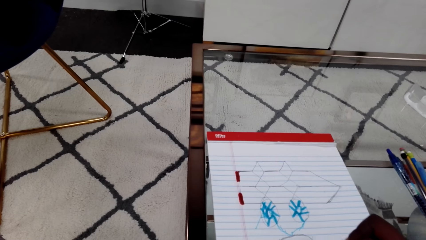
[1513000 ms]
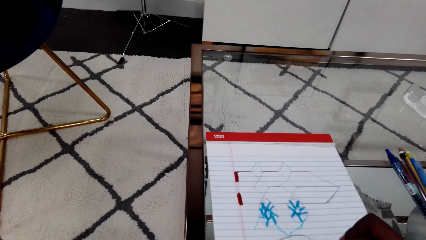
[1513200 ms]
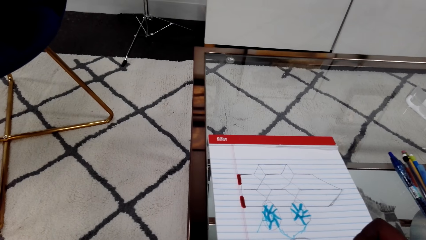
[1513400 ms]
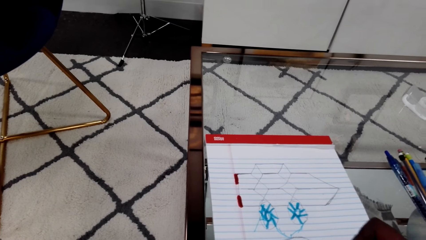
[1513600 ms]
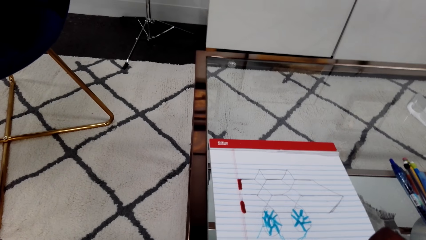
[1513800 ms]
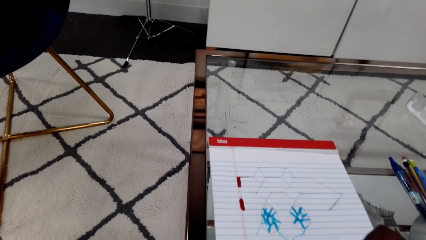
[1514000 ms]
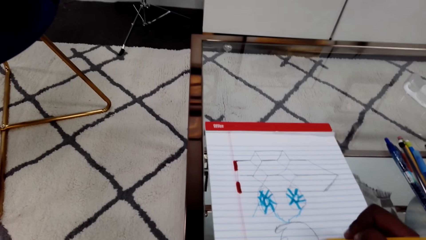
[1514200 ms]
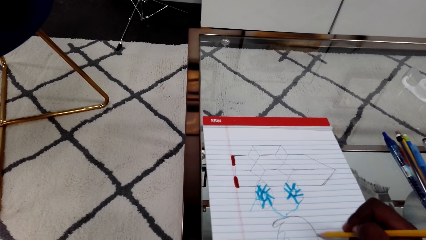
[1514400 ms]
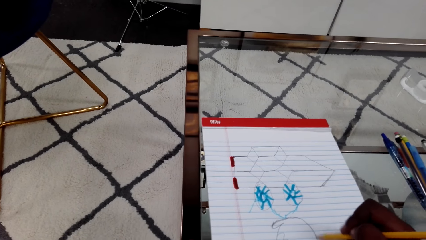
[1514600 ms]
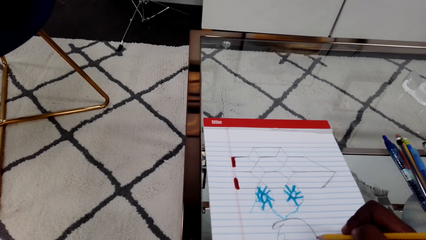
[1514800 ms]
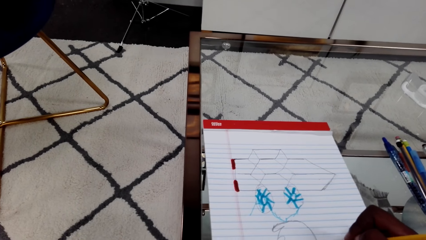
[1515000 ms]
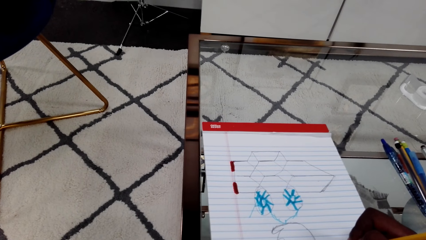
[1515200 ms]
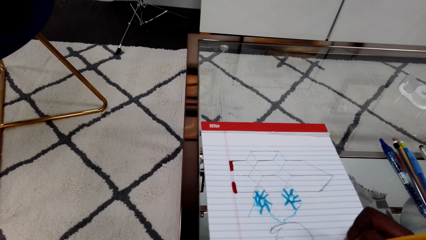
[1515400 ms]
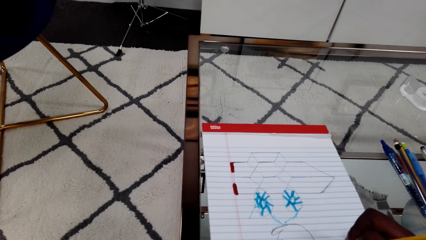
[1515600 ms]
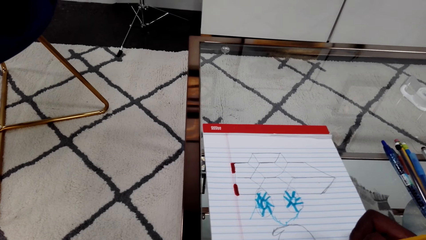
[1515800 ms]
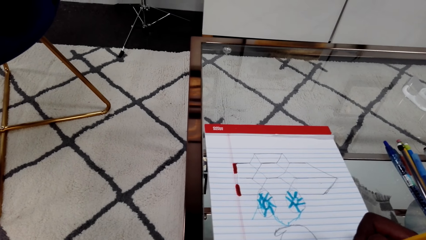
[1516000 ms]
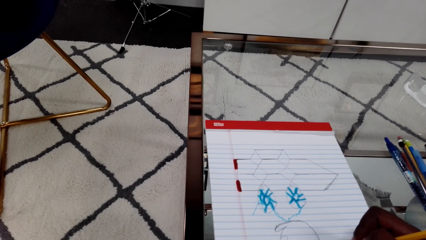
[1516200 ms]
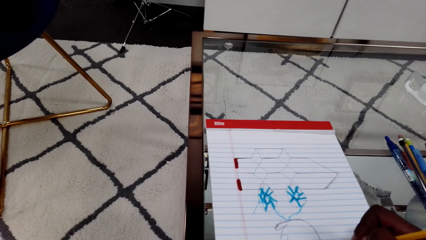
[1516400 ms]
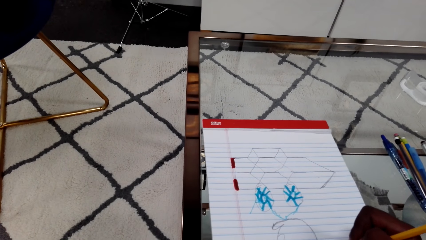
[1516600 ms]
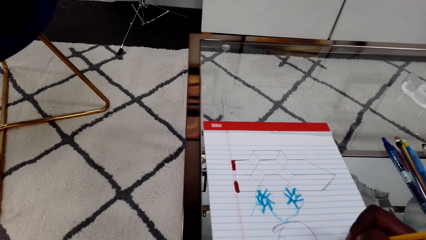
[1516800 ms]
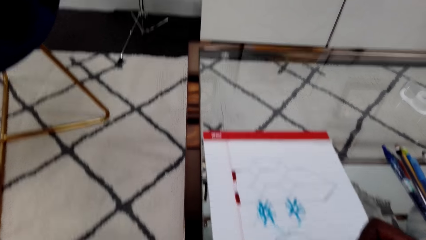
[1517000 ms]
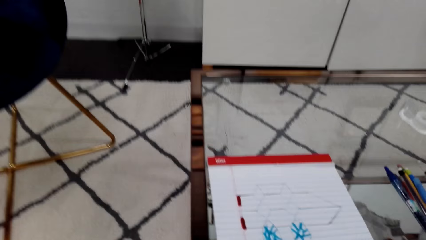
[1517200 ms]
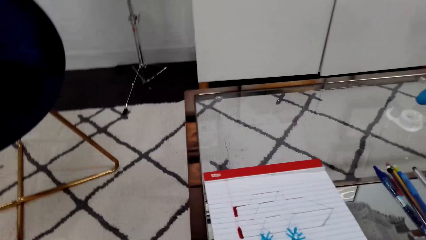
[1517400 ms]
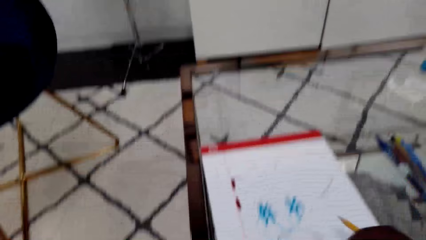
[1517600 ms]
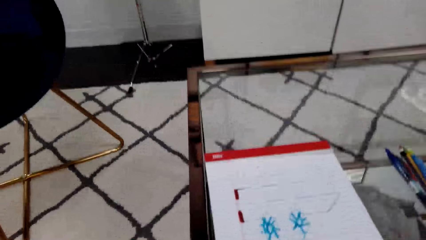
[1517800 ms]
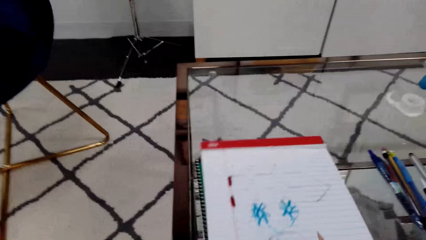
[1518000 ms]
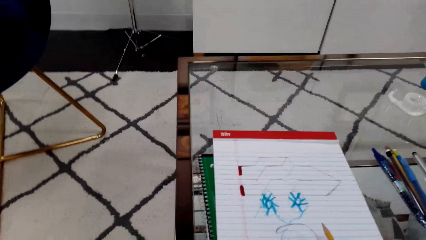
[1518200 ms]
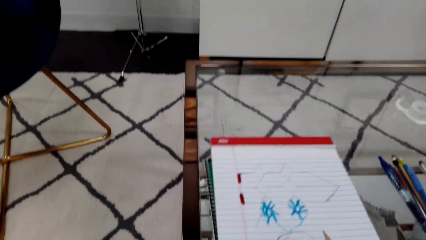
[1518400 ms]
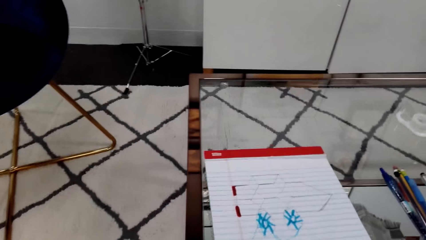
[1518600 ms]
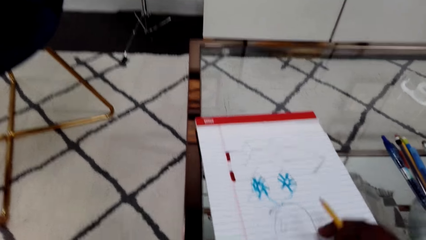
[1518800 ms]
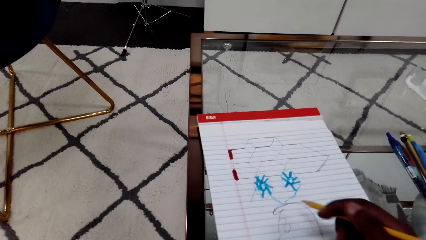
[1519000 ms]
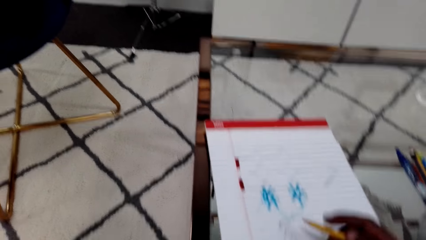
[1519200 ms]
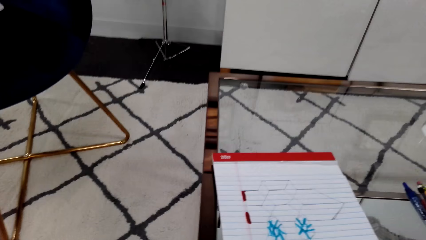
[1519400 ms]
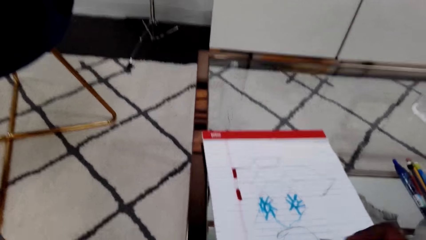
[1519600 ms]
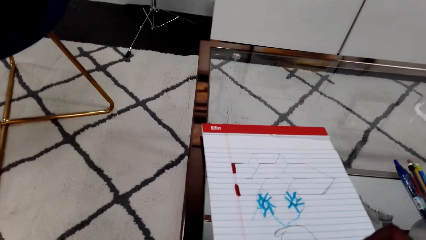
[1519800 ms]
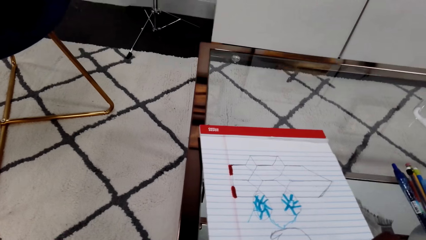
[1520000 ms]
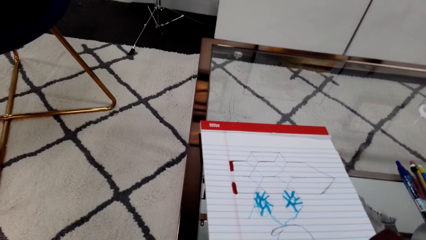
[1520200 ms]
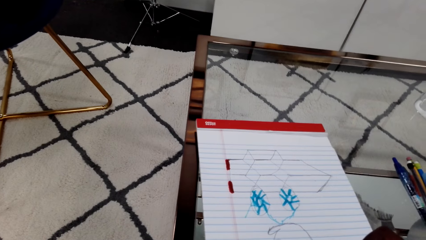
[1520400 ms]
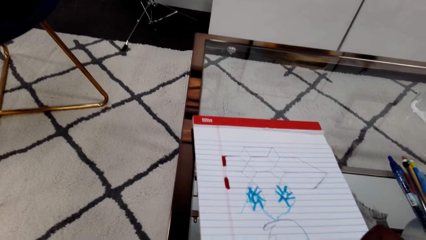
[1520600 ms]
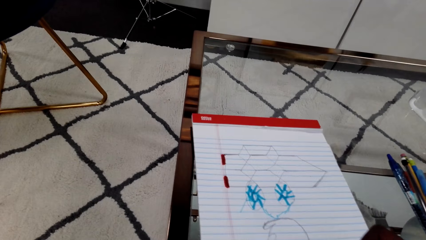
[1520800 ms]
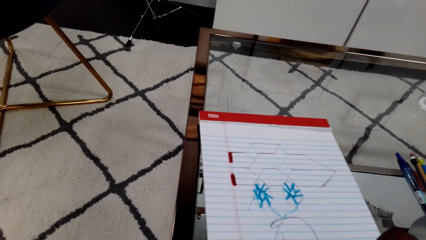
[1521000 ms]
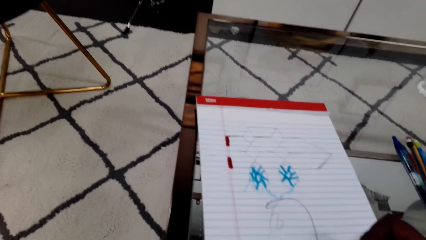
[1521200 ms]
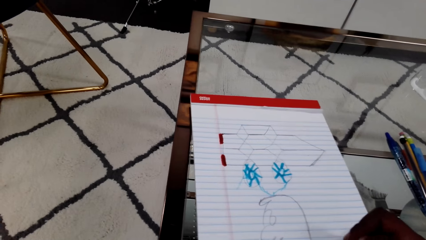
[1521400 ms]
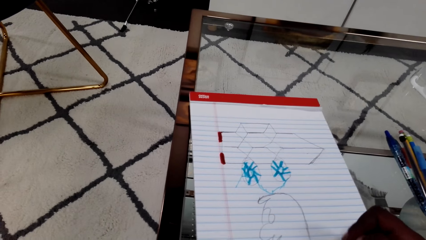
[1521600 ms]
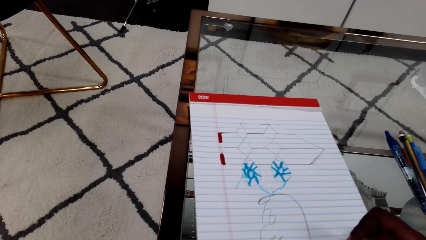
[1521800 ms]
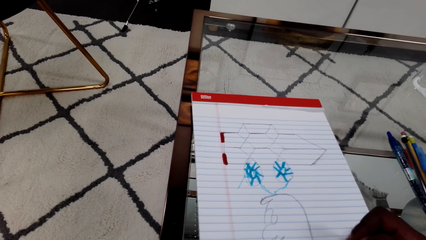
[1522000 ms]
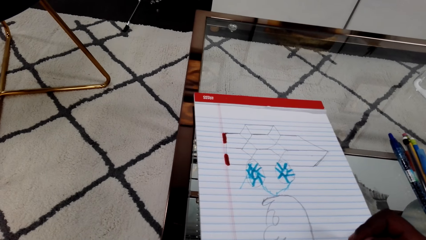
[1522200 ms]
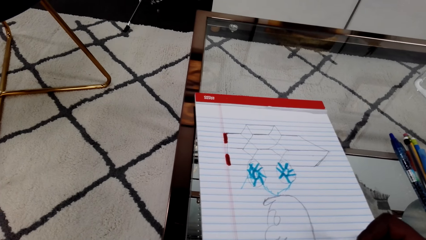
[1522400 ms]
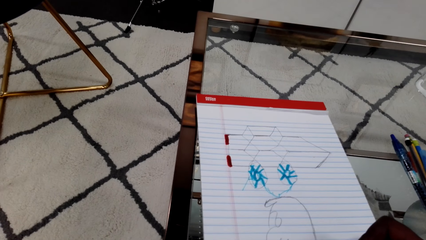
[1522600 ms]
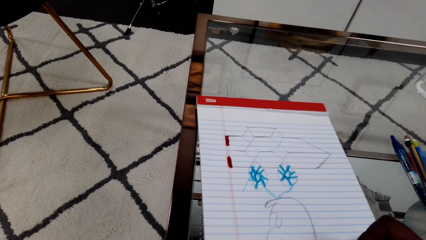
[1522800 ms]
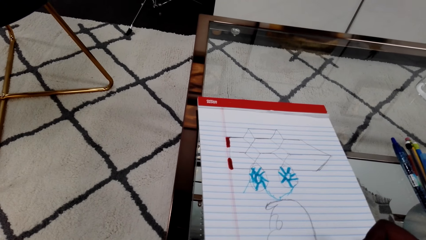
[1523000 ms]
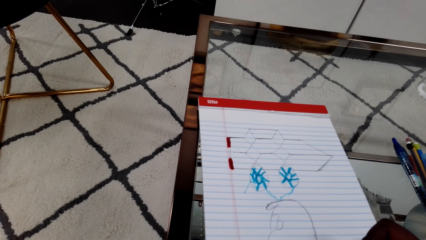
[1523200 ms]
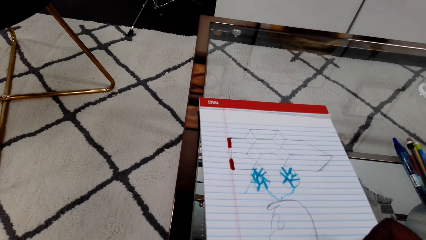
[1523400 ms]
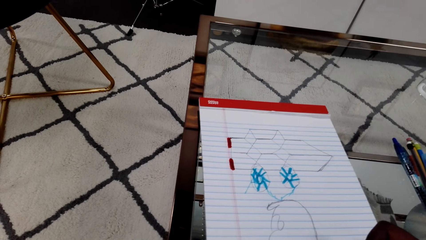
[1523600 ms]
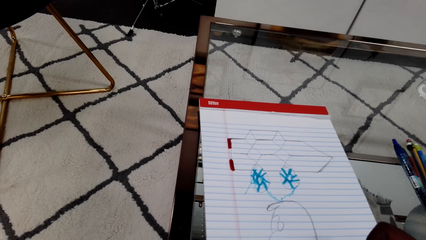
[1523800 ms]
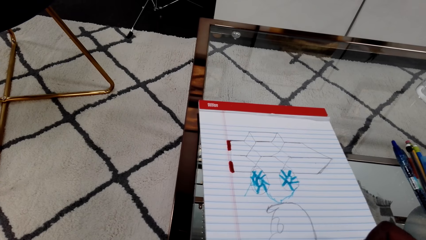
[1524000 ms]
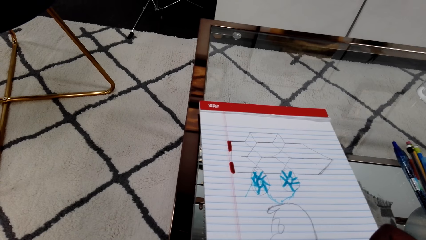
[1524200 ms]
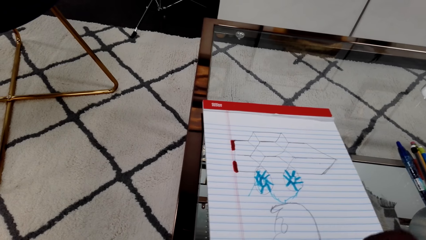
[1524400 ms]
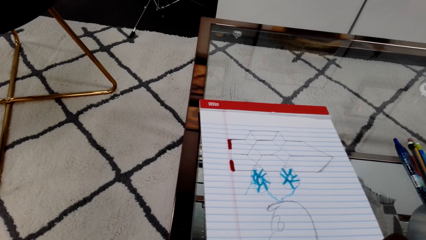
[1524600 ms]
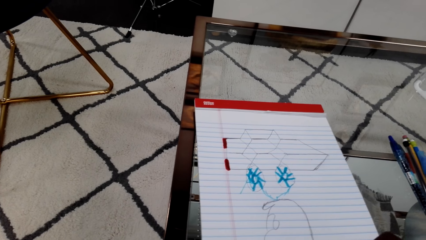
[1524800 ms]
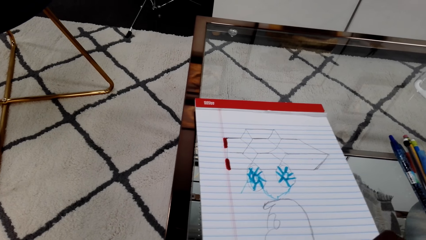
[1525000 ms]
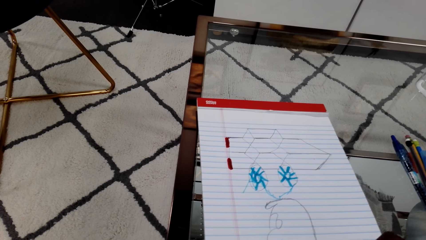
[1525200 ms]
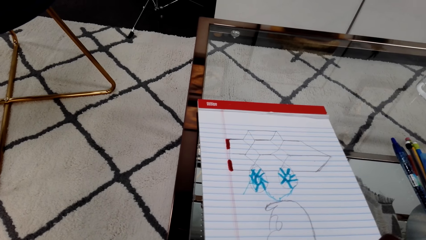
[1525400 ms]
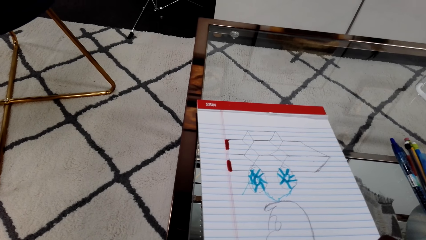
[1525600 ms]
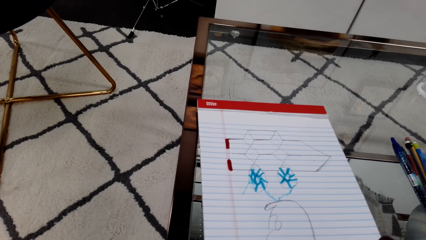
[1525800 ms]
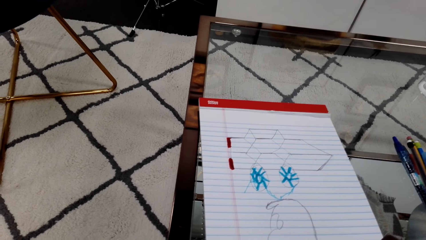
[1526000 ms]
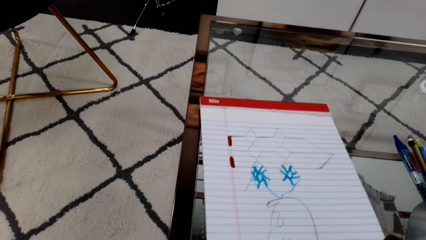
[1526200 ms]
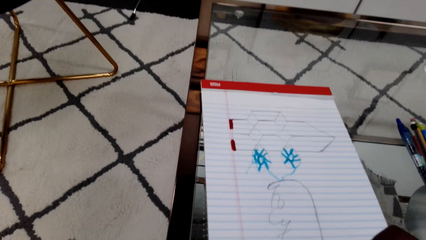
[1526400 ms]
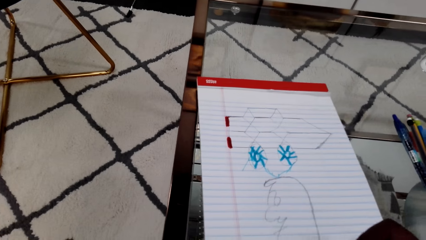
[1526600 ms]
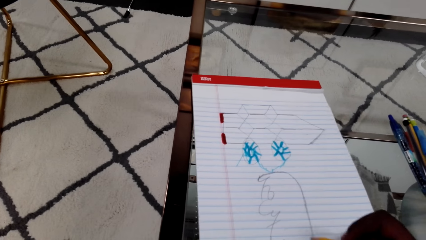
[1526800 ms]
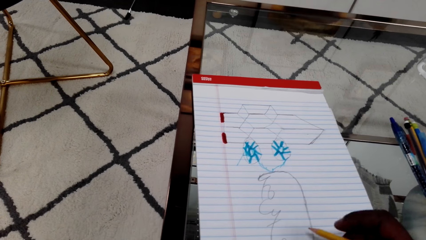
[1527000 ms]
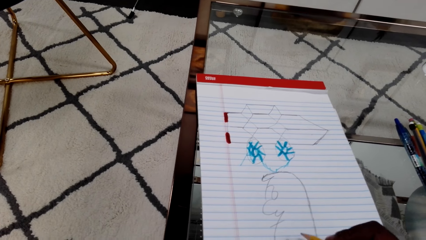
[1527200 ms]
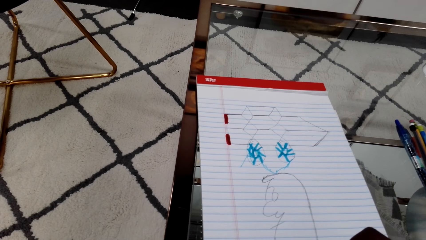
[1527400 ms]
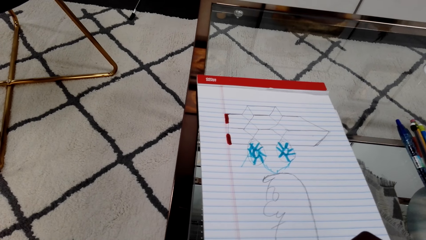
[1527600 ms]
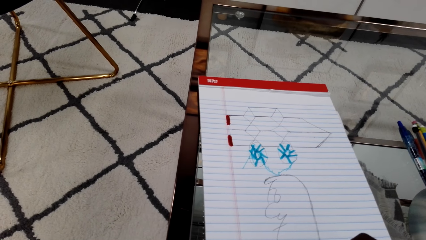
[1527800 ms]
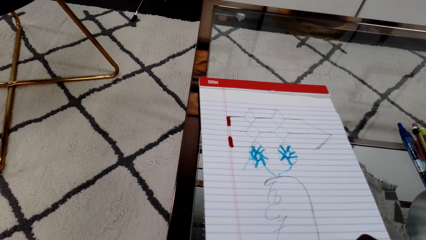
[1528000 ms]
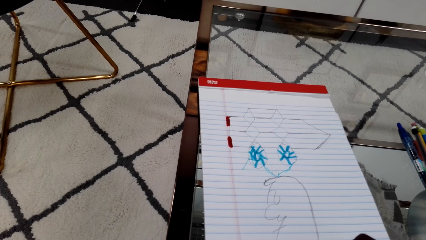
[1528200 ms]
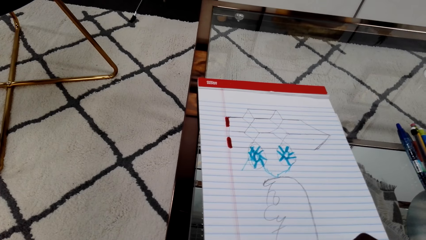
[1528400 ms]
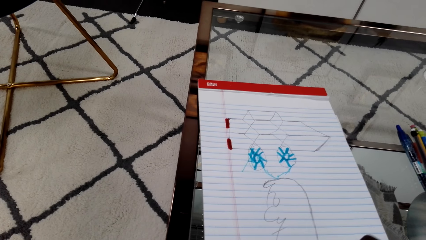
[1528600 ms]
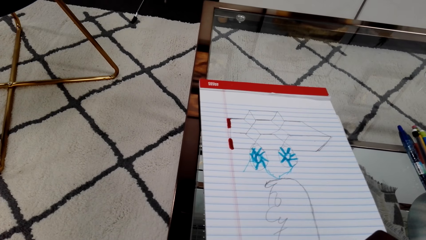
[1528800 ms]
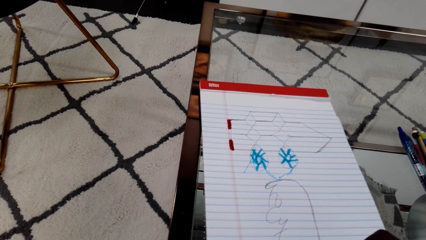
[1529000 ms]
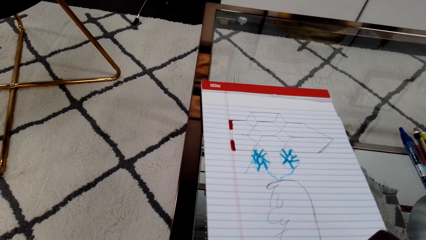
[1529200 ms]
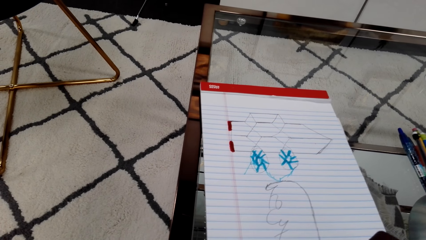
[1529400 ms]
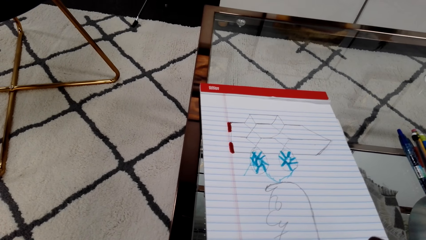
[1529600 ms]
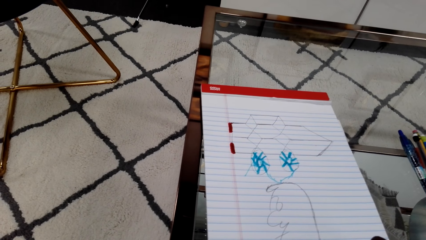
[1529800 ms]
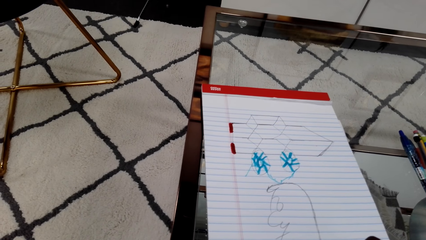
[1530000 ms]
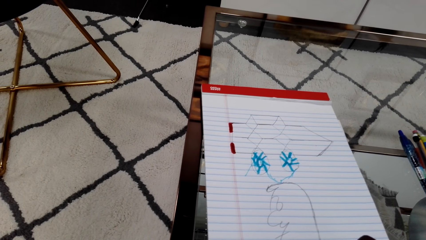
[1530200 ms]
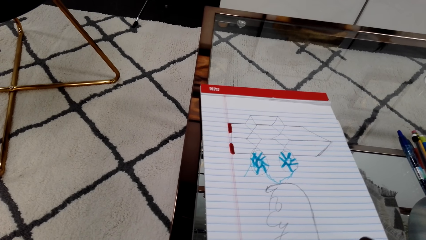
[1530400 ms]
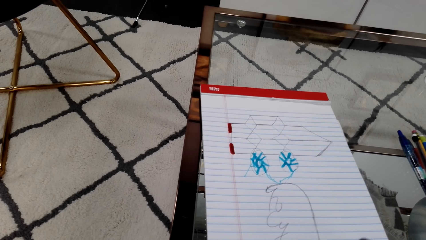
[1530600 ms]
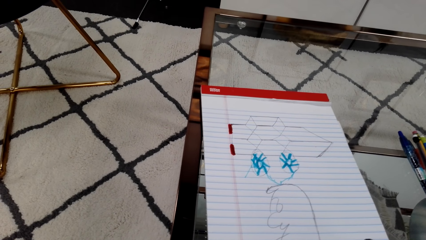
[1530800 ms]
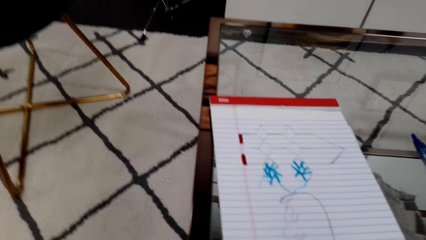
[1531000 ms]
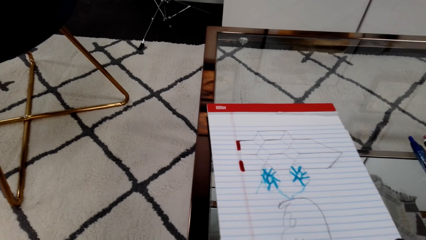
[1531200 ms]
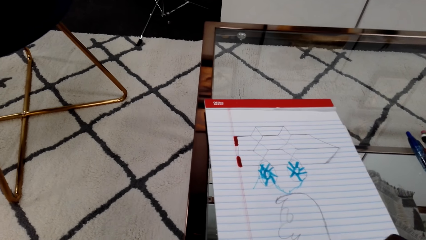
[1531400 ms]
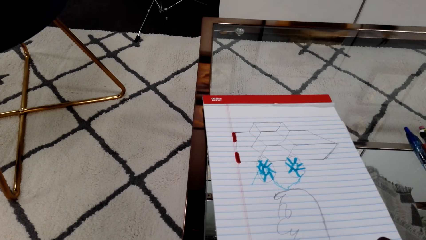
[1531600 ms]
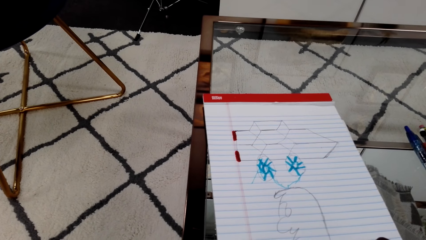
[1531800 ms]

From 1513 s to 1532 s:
The camera wearer laughs on the call. A person talks on the phone. The camera wearer talks. The person talks.
